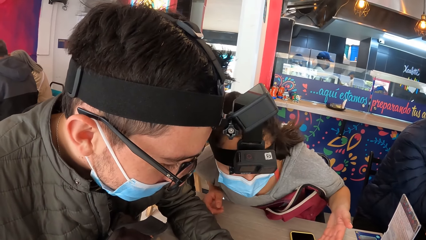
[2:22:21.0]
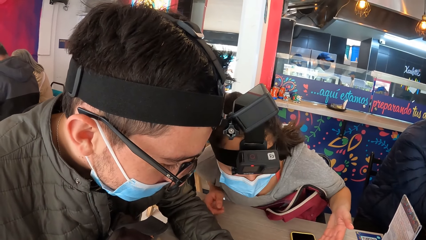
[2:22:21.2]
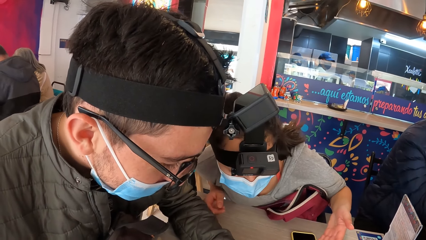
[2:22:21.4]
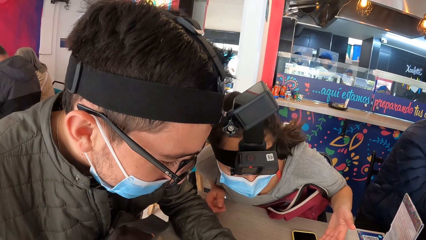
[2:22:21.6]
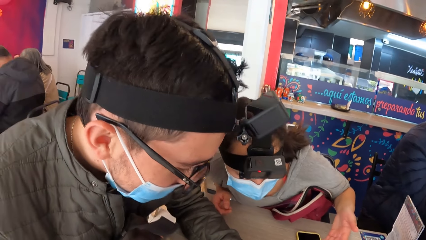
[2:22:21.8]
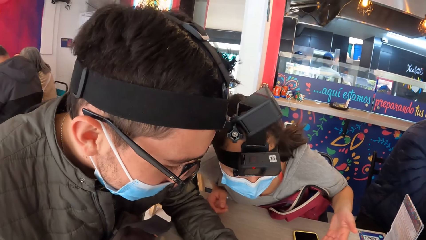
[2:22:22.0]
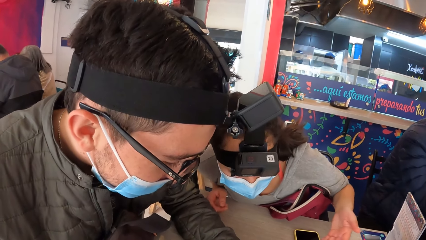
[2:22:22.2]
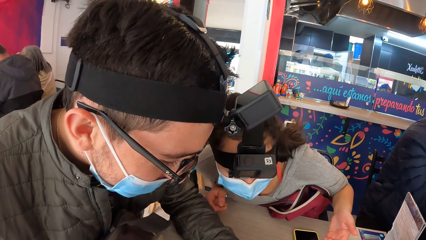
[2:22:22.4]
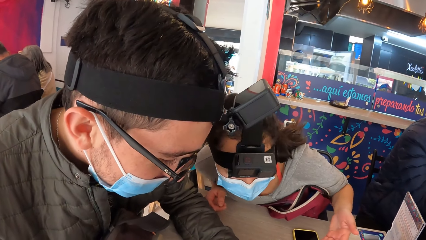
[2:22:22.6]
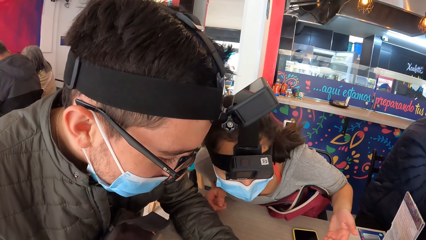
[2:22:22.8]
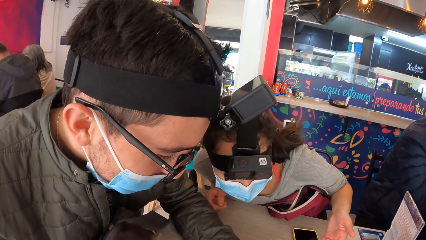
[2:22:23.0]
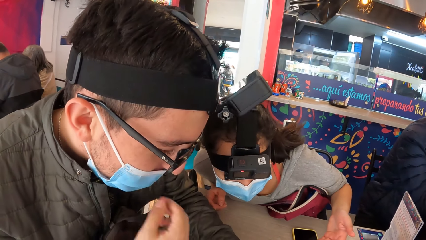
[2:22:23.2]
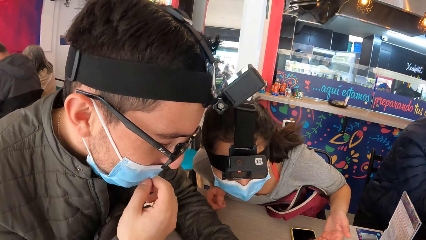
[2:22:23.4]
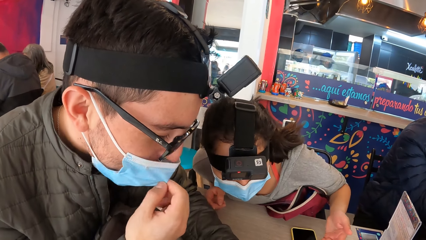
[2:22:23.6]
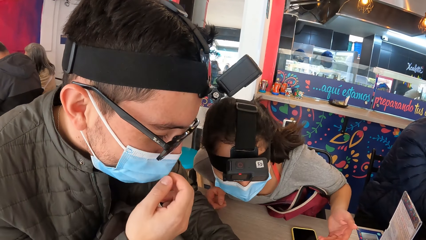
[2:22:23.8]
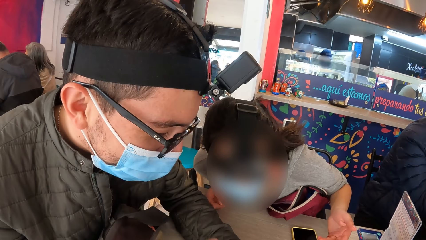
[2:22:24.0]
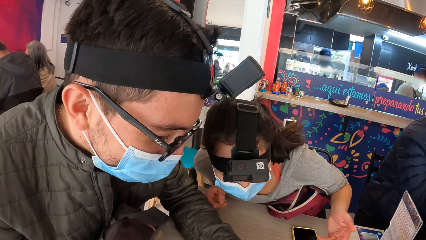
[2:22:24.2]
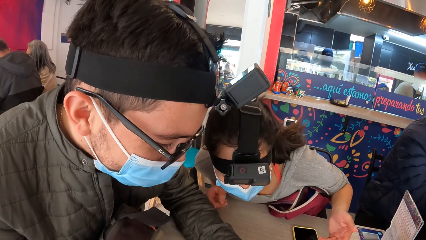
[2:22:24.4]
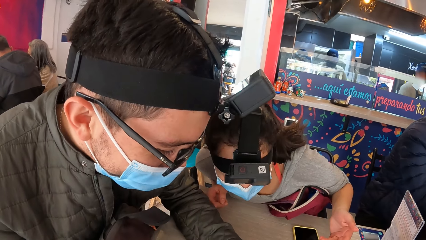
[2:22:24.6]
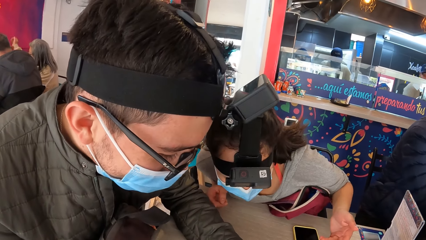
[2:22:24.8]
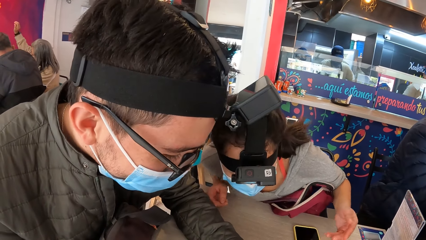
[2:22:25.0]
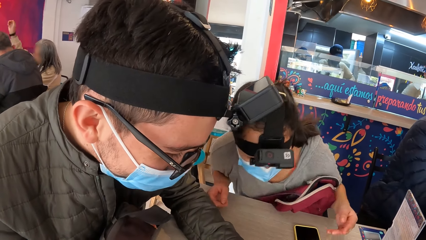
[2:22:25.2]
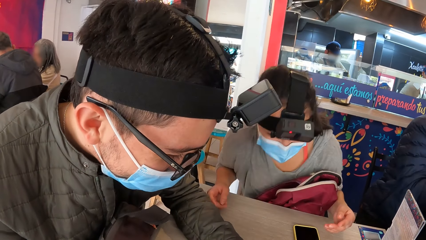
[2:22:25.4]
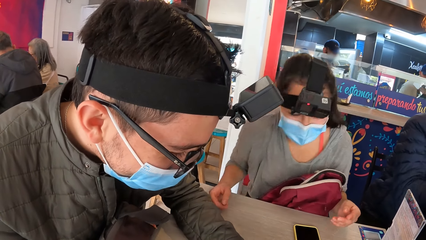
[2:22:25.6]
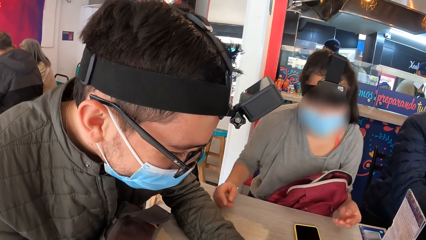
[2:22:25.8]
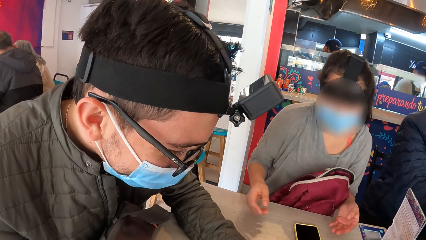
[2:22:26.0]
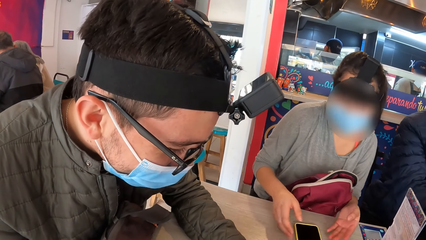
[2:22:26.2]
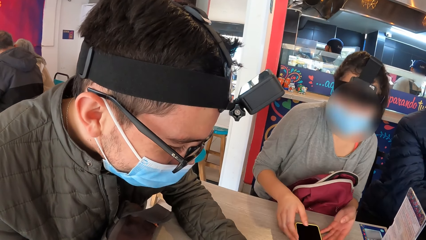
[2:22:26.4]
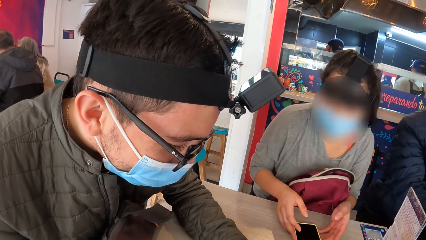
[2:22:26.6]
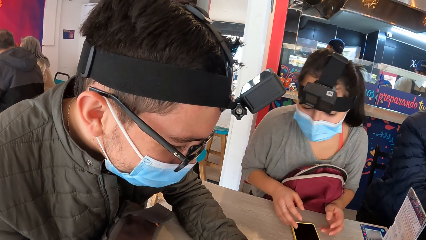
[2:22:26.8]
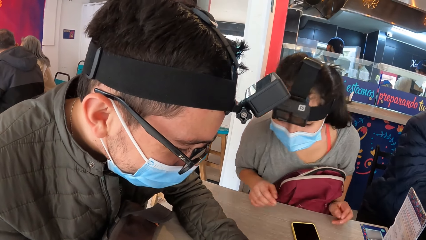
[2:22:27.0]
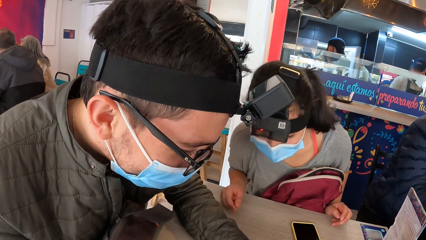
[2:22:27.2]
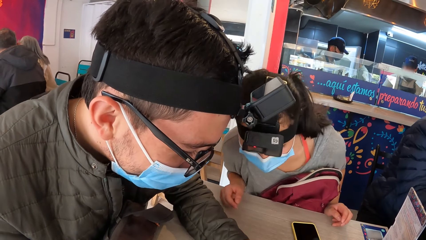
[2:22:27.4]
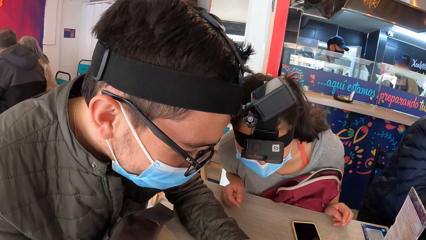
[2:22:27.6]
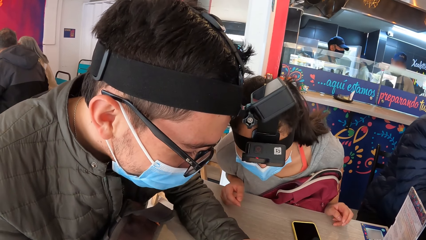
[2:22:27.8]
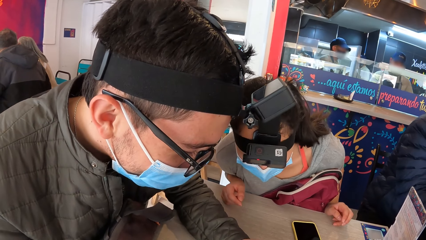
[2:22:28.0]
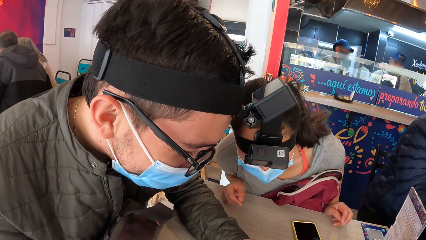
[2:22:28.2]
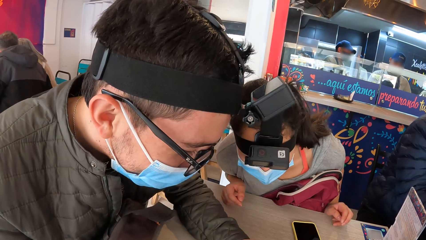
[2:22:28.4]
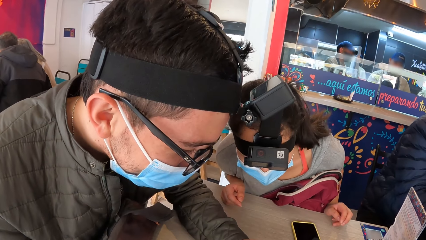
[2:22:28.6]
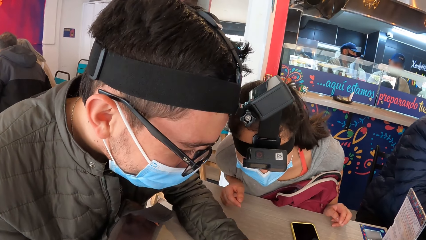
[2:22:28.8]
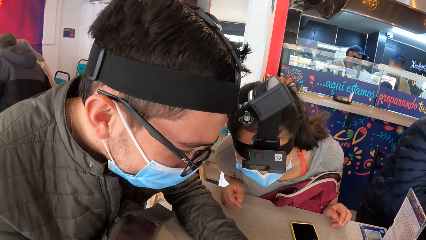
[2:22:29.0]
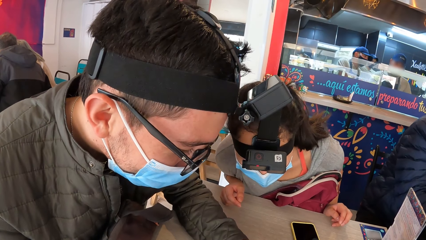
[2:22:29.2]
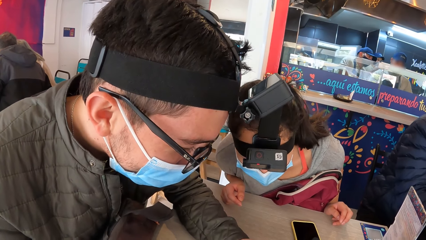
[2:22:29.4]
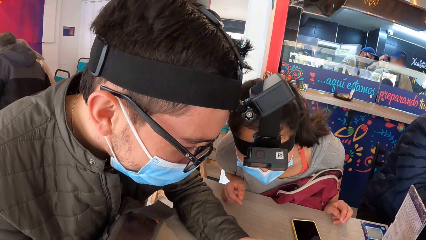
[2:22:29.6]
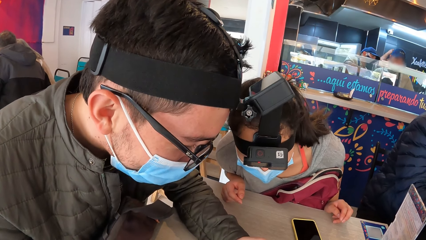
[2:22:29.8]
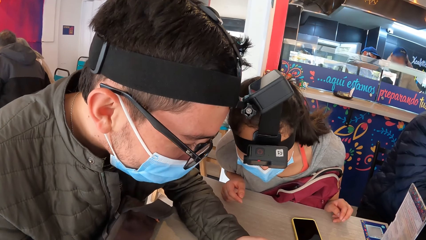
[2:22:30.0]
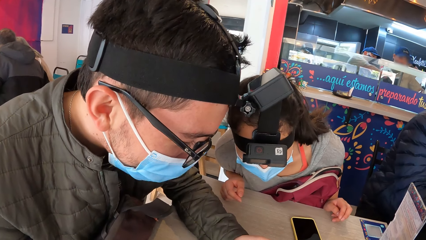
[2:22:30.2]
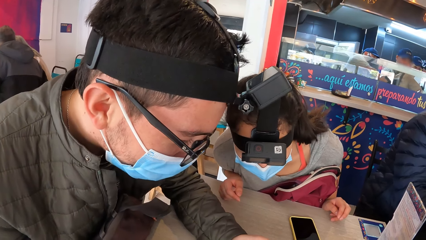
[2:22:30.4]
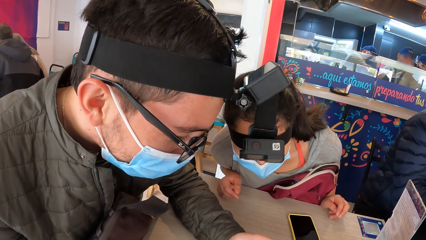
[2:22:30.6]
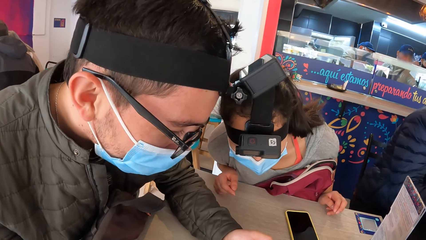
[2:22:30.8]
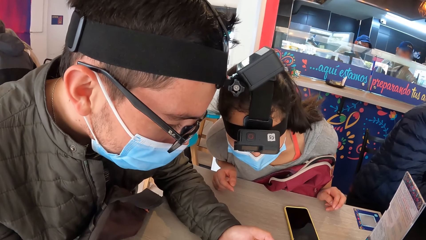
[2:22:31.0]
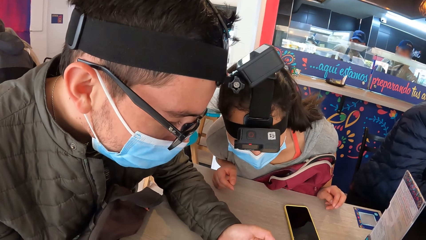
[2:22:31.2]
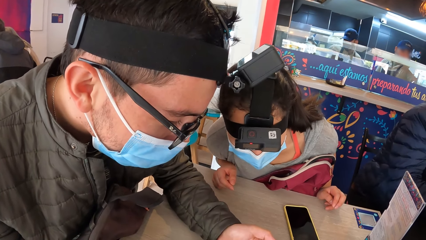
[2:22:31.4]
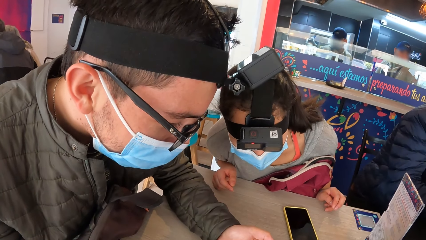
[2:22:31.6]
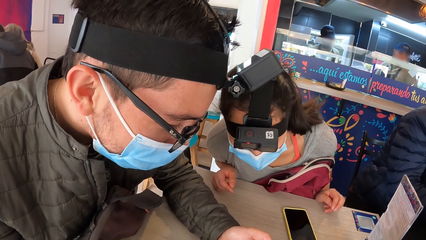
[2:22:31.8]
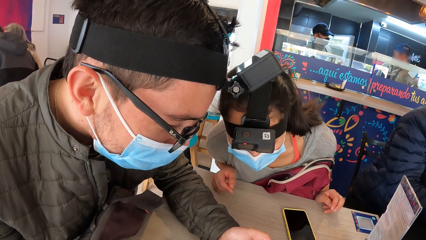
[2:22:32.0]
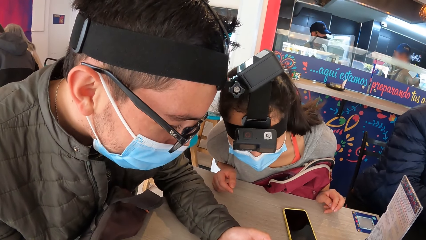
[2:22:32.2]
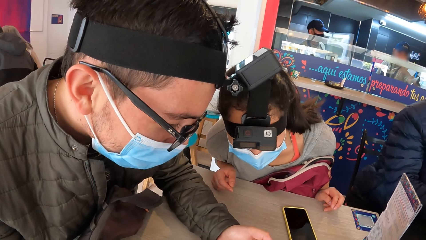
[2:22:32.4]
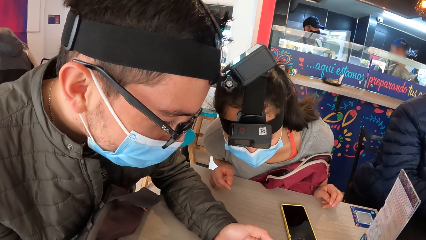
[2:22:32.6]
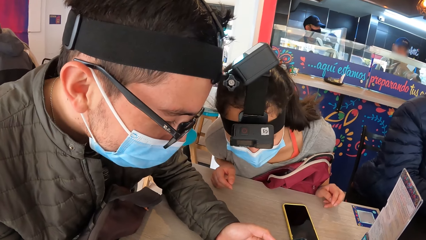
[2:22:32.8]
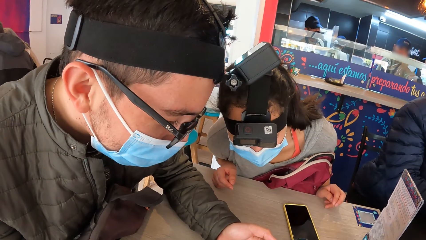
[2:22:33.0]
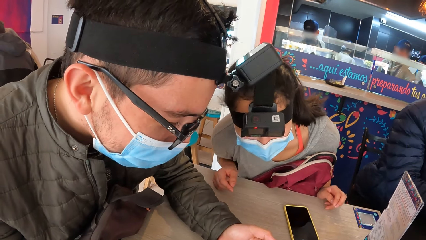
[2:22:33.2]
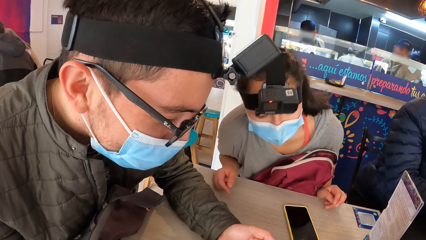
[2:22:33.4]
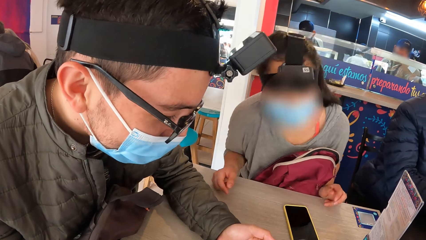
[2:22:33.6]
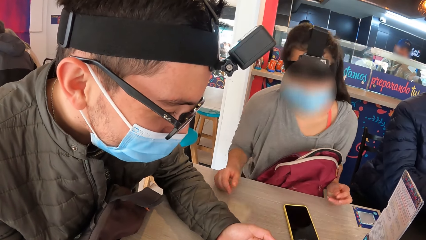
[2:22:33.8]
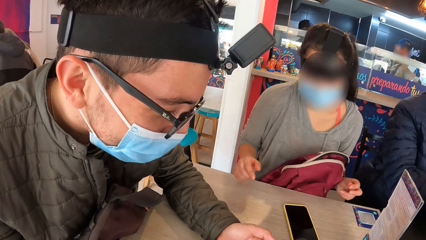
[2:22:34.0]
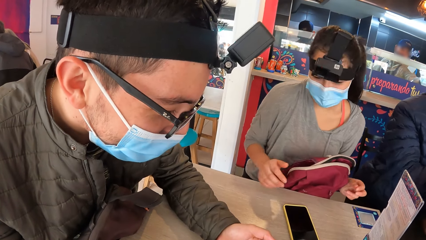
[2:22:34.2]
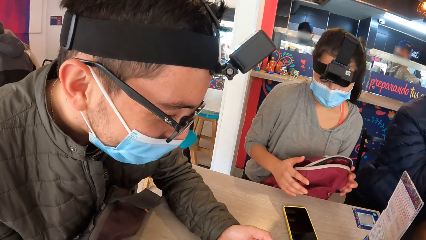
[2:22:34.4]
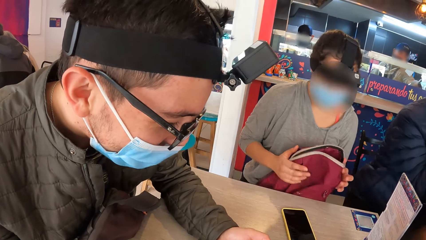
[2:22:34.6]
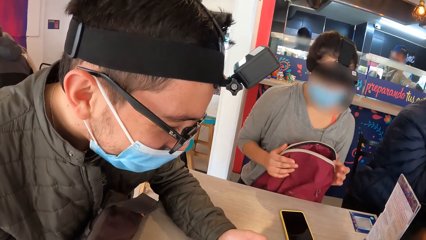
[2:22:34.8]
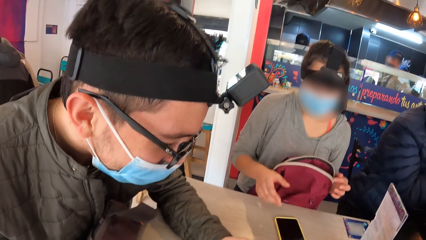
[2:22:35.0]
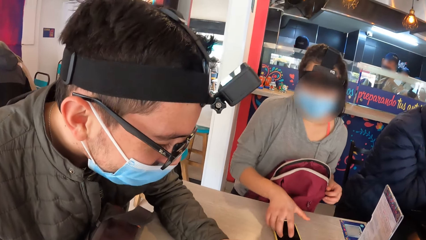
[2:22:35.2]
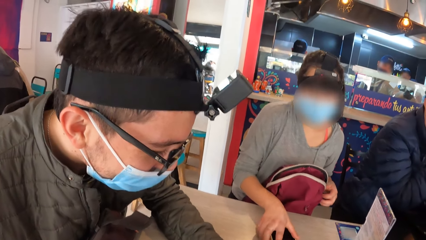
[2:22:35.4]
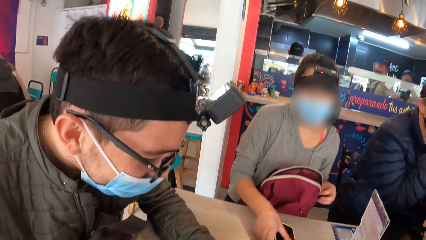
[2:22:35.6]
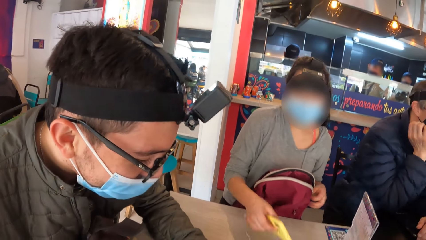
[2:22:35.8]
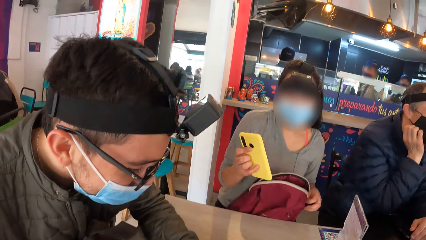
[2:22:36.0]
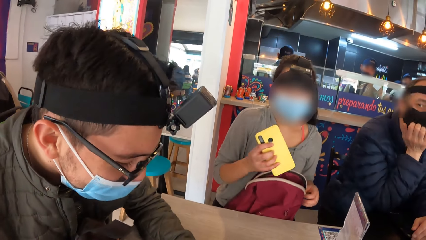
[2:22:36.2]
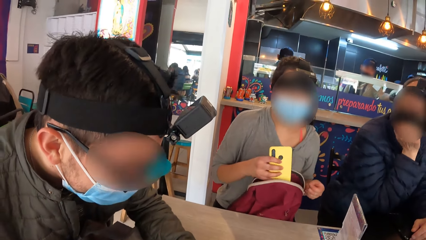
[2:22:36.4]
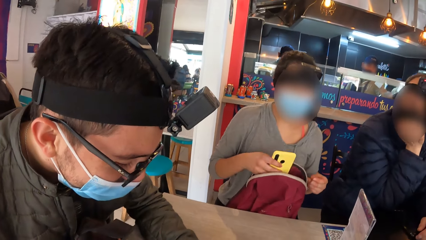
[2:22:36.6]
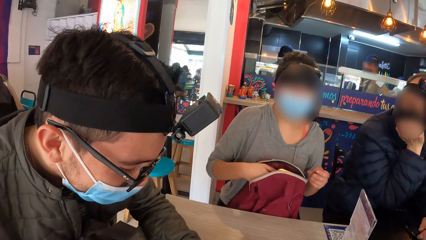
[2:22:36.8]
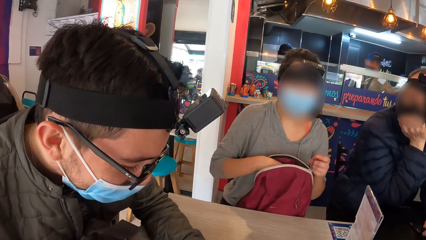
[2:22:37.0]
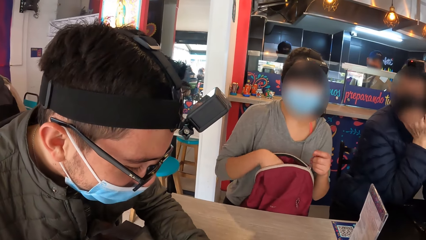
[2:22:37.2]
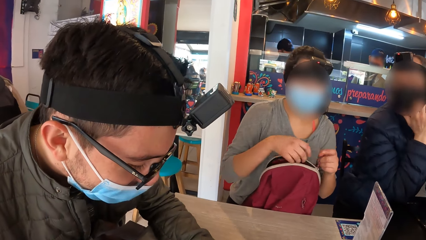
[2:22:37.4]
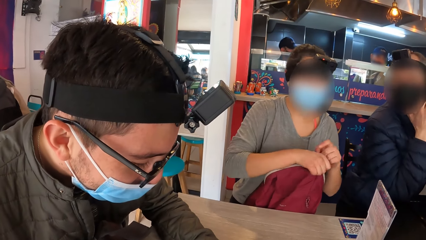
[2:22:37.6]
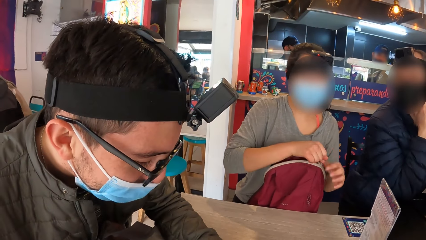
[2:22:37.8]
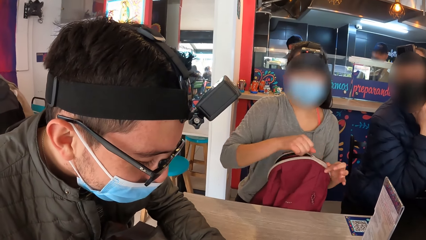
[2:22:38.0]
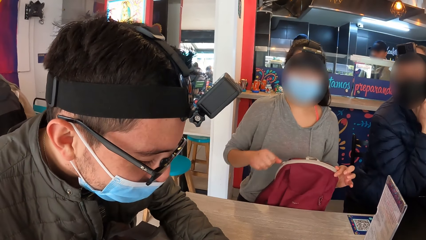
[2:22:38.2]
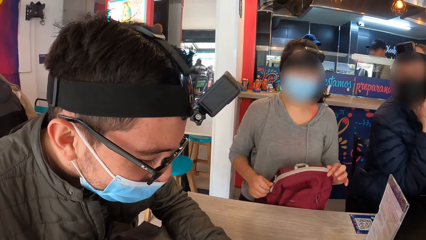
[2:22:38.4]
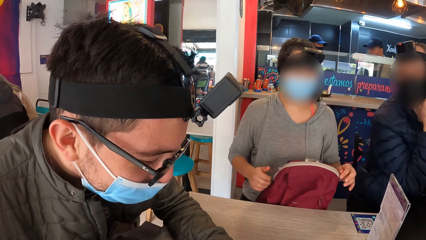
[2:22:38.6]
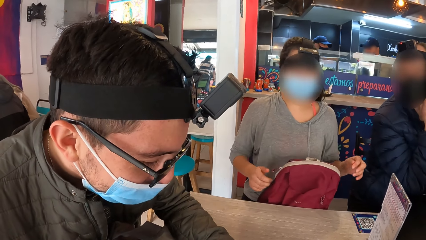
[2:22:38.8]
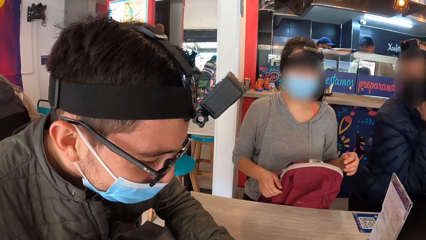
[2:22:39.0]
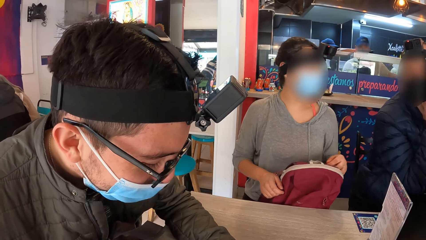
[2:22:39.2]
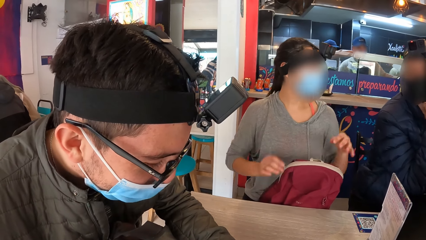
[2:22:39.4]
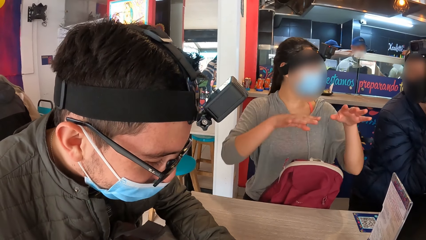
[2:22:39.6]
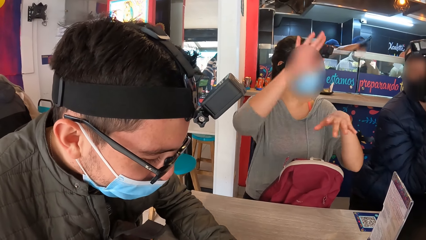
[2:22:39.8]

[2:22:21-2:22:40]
The man adjusts the mask on his face with his right hand. The woman picks up the phone from the table with her right hand and puts the phone in her right hand in the bag on her leg. Another man converses with the woman. The woman zips the bag on her leg with her left hand. The woman zips the bag on her leg with her right hand.
